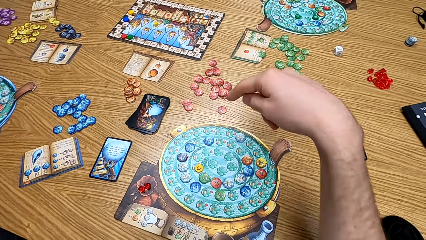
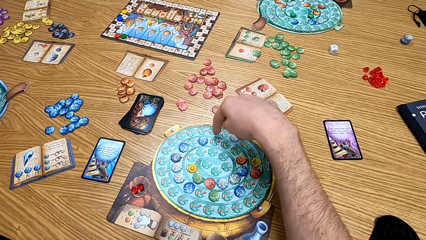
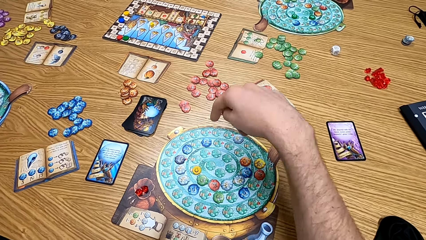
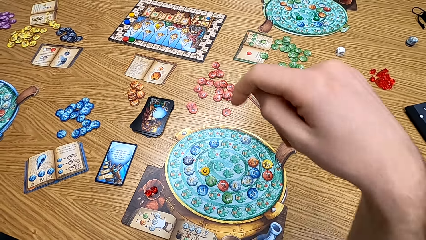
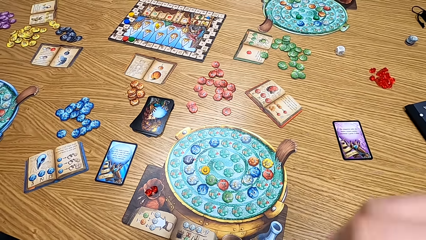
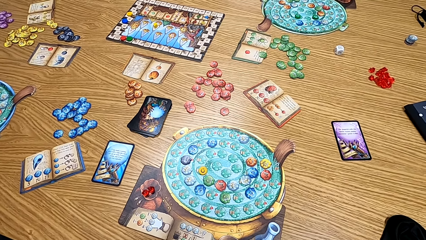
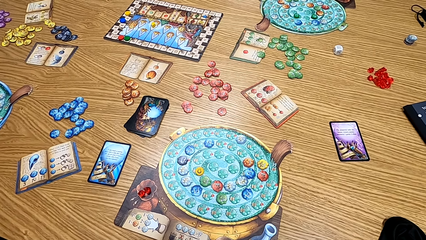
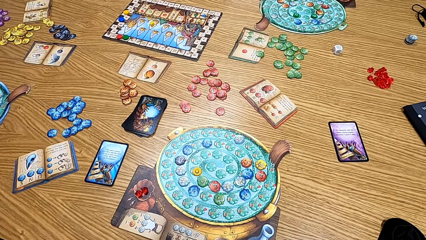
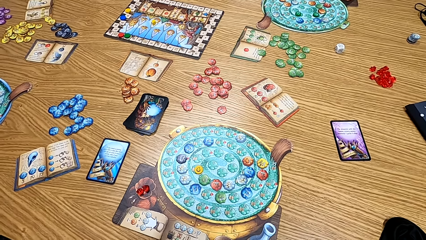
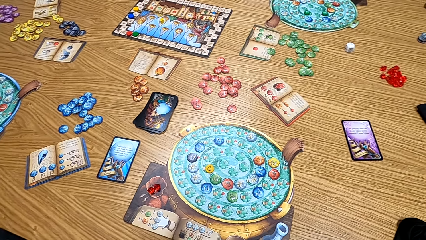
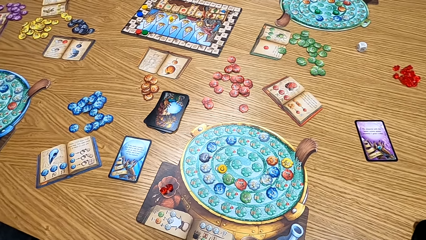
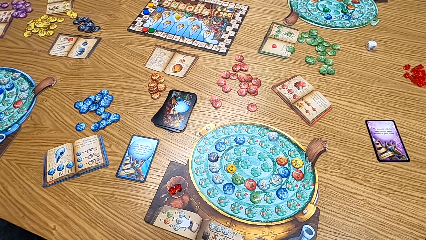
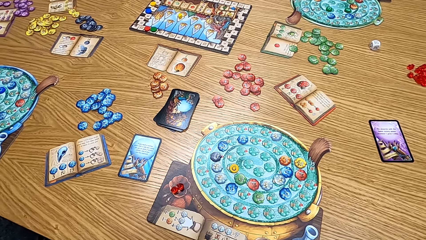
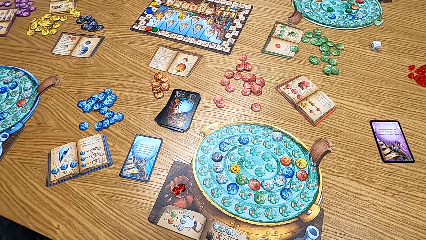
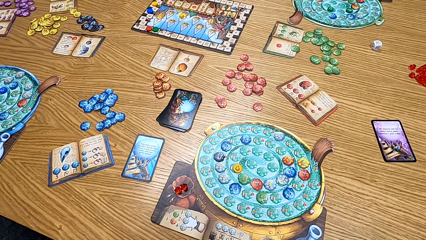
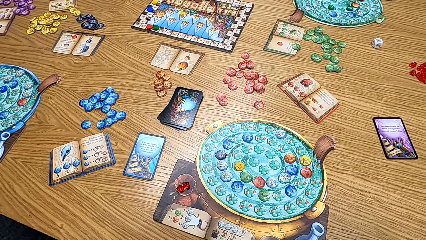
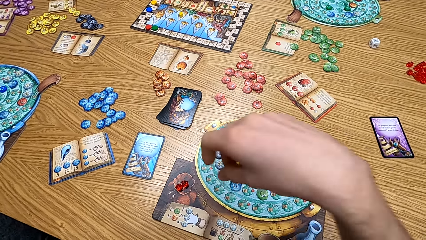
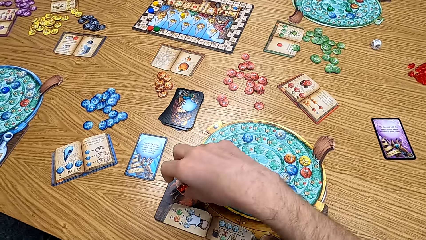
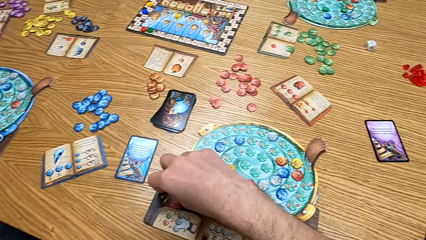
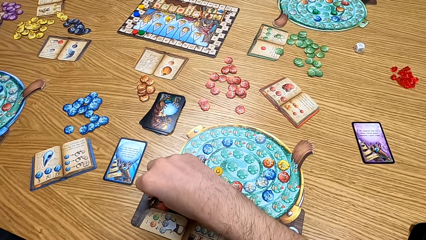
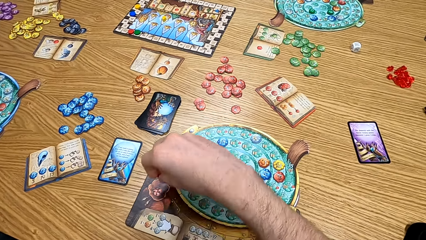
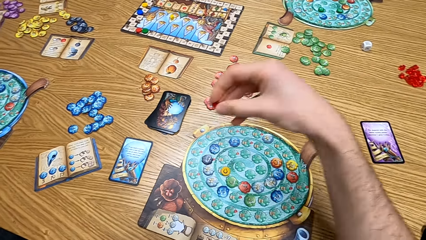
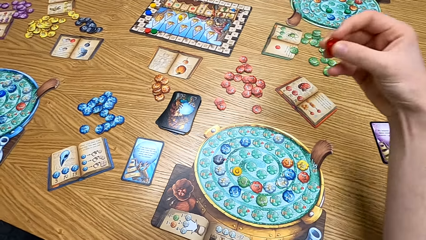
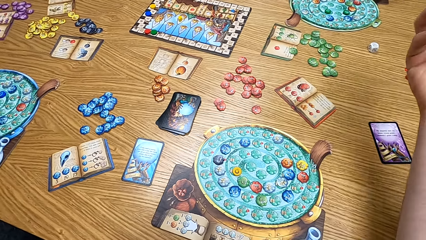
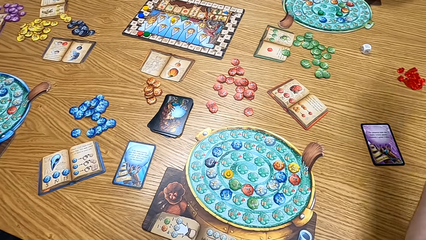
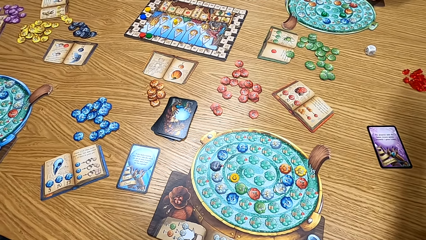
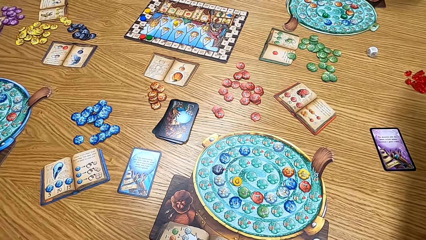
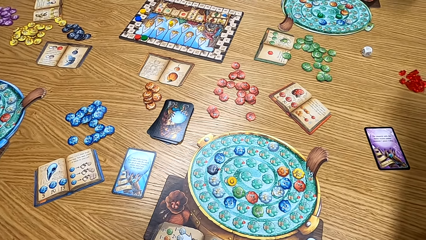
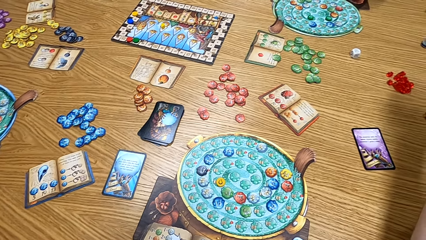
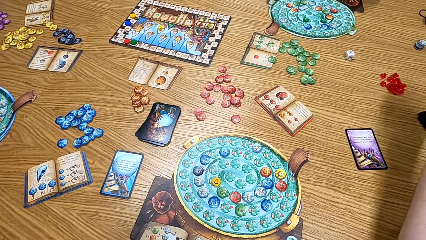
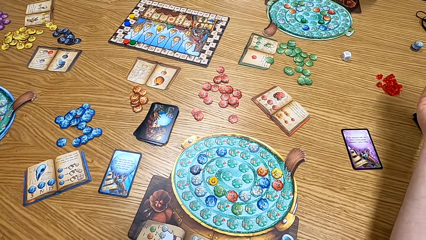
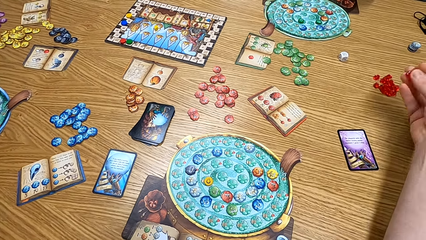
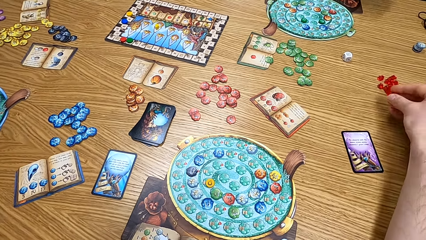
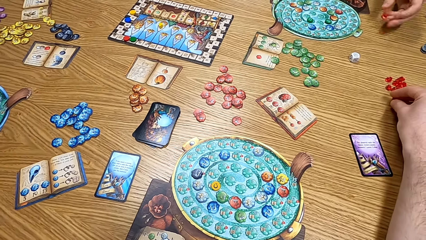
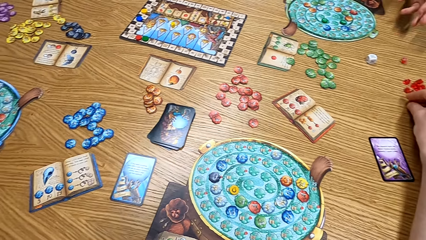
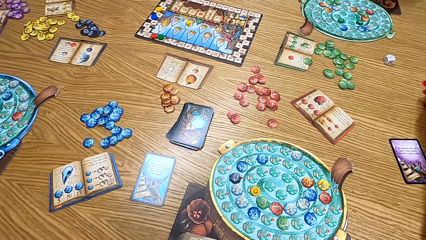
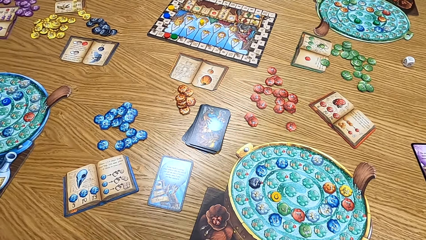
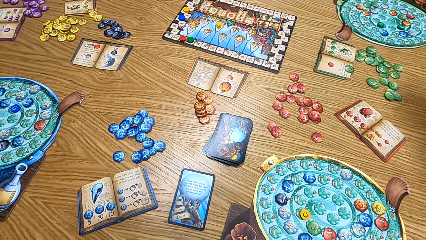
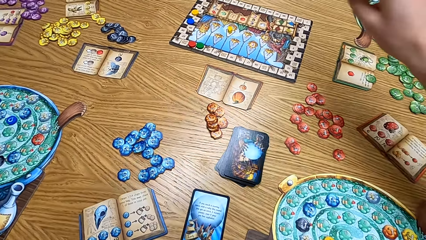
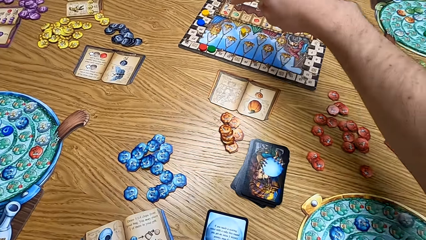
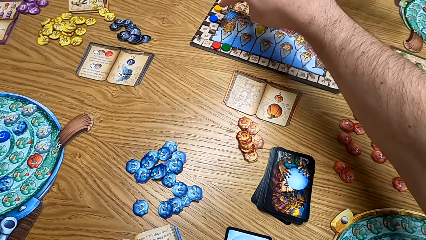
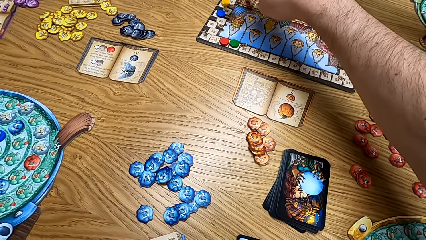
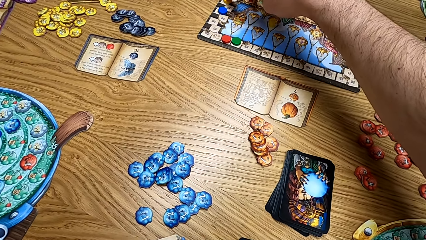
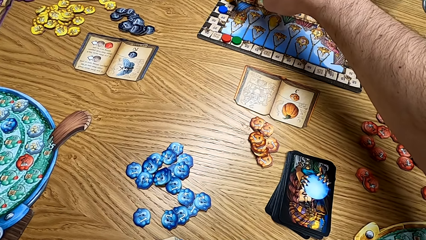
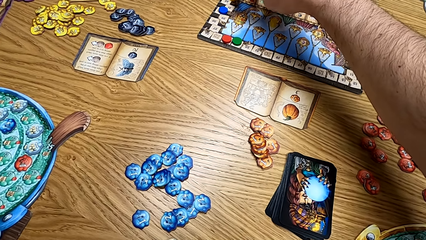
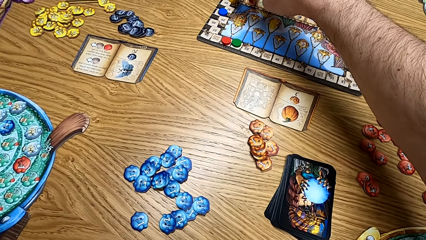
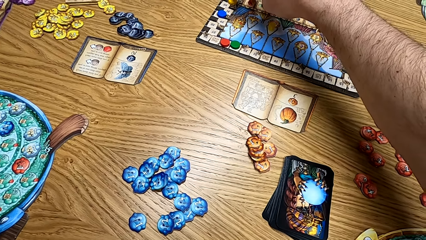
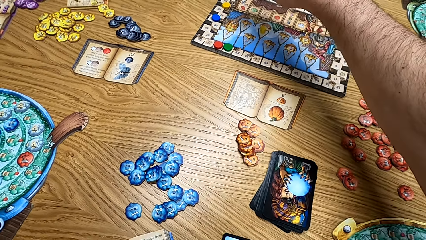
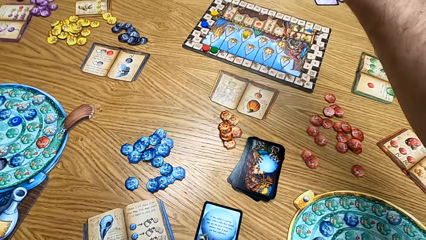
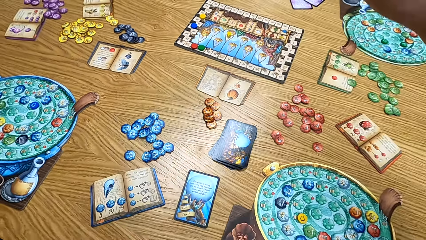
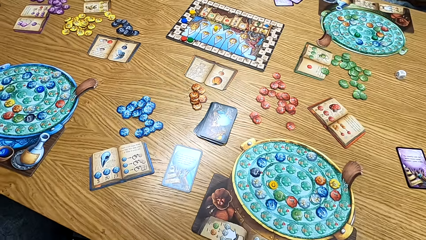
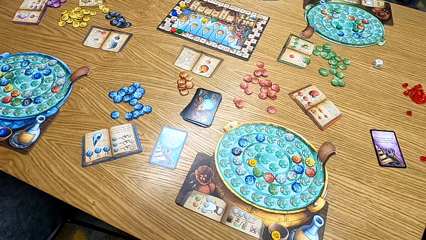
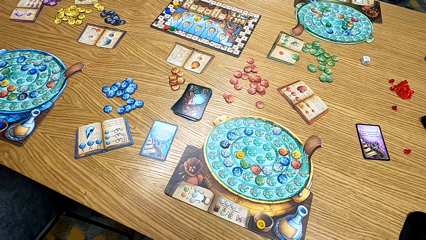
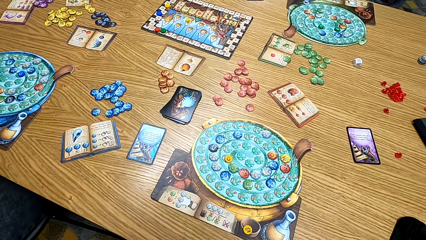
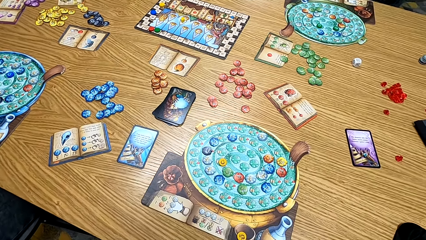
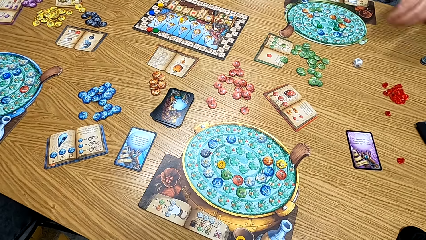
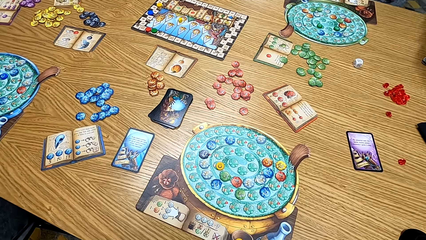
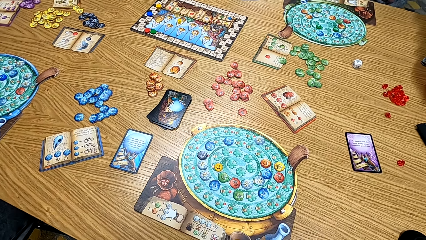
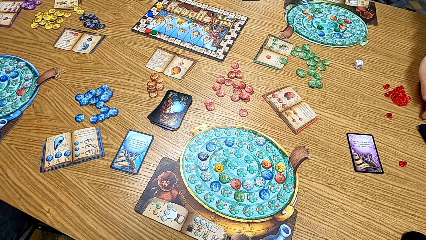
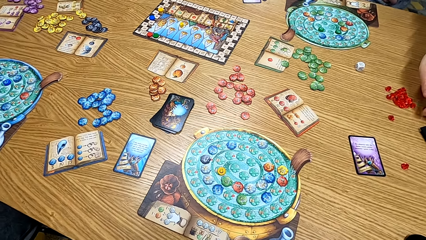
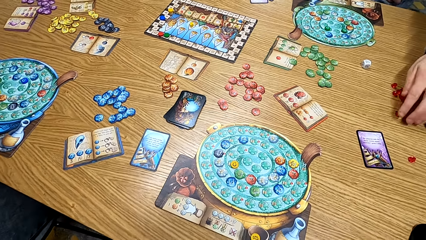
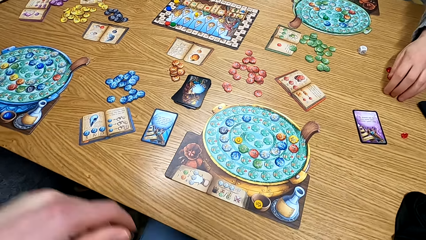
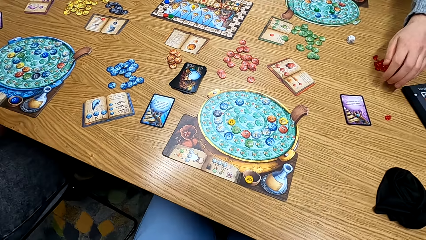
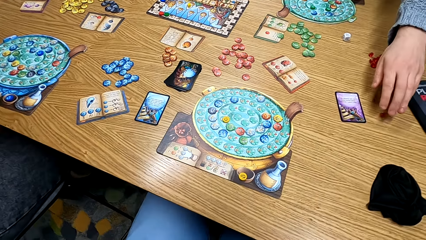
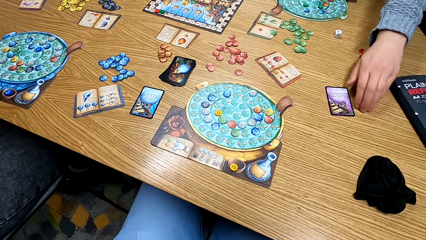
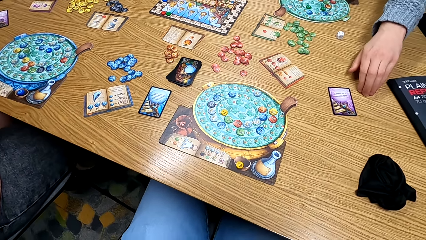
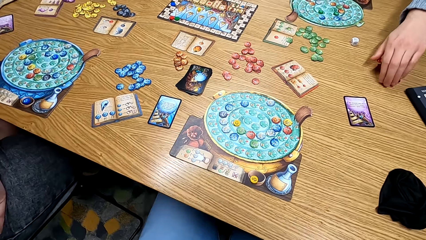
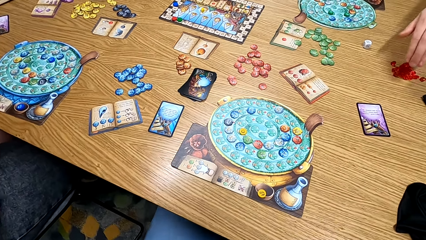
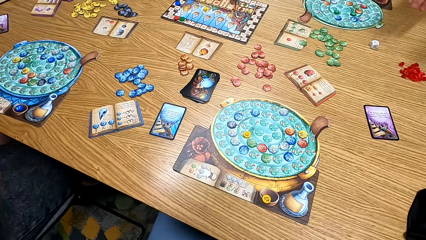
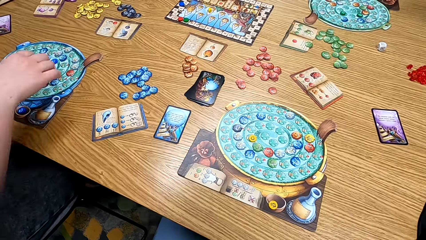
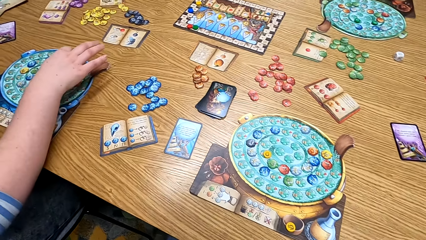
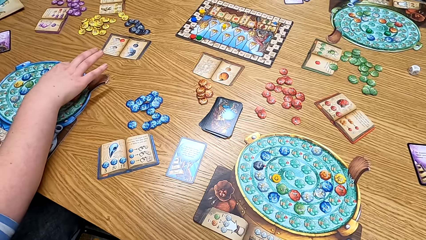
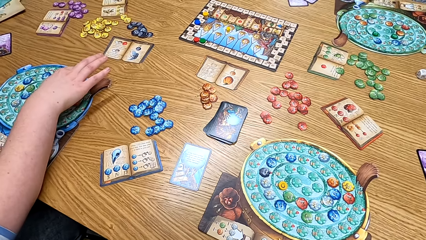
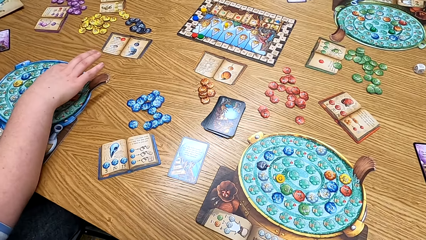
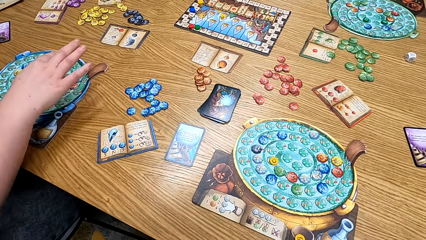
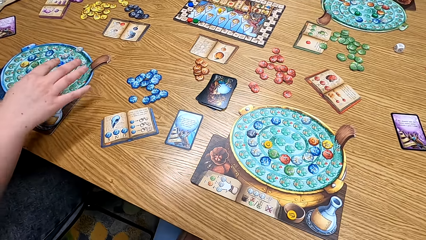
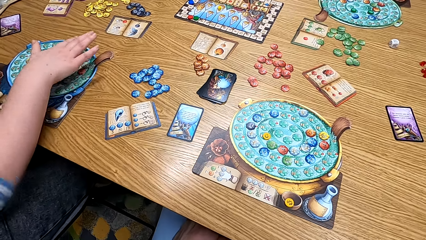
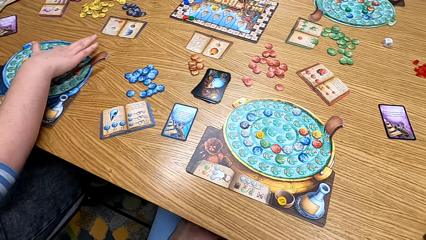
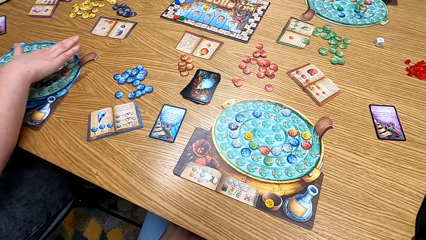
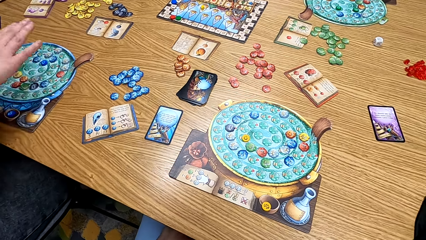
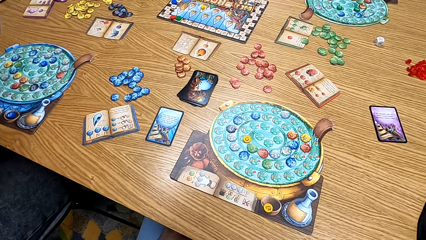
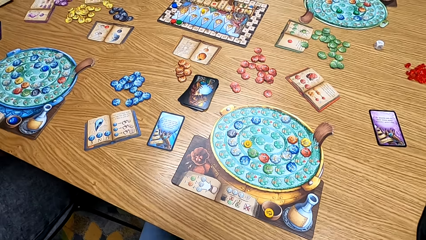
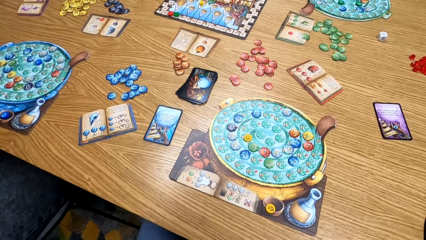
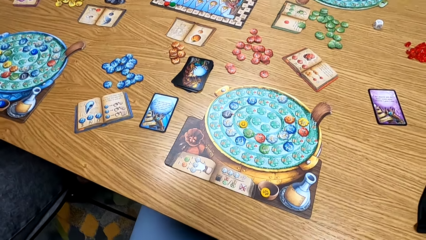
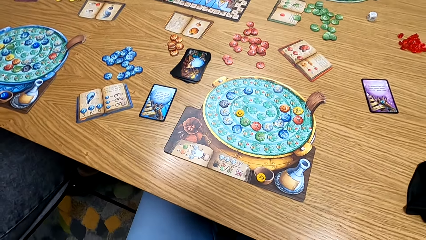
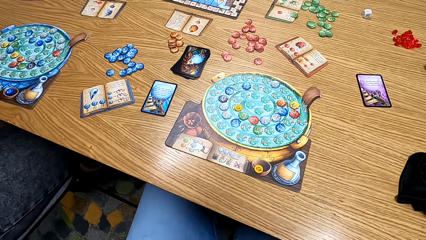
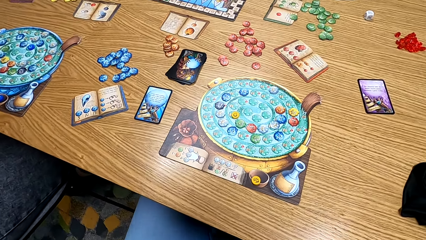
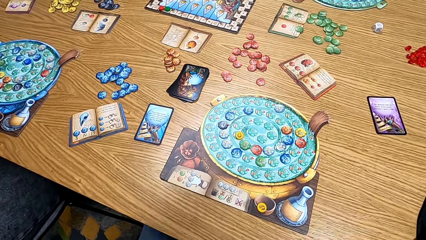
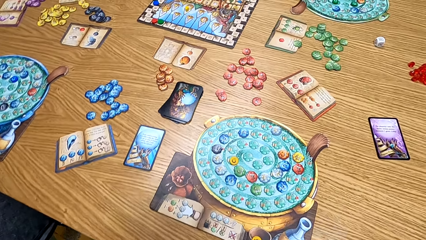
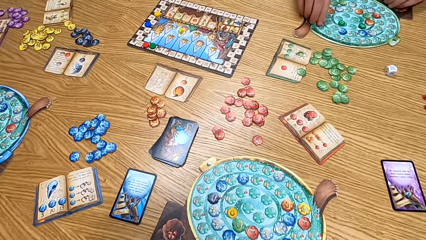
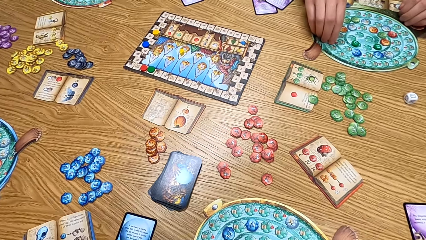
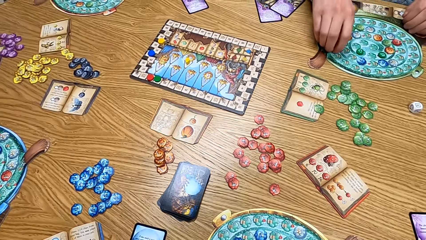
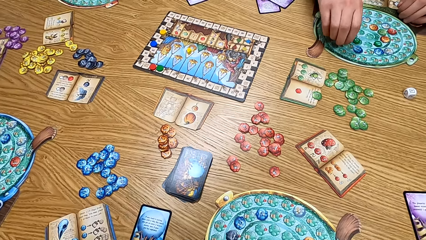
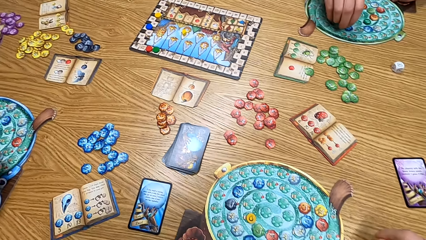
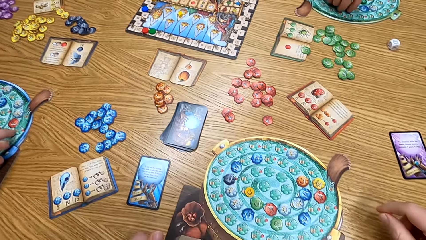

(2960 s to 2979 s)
The camera wearer picks up the chip. They put the chip on the table. They point the chip. They put a hand up. A man puts the chips together.
